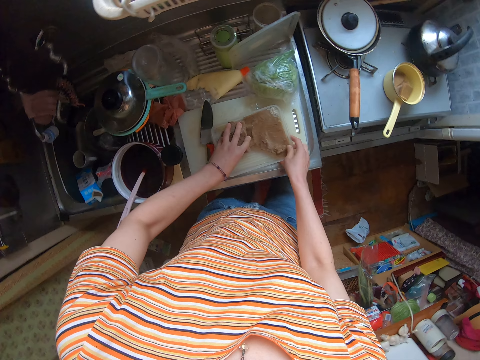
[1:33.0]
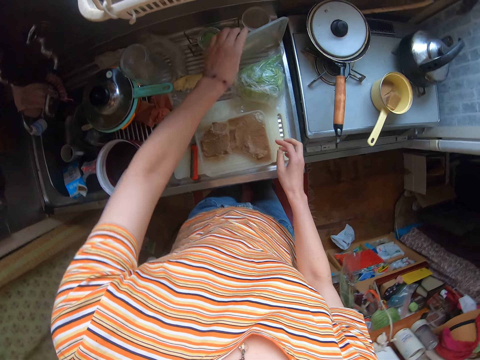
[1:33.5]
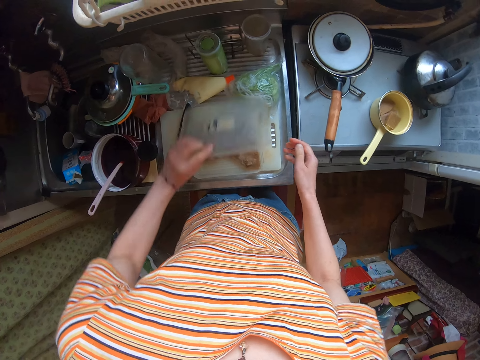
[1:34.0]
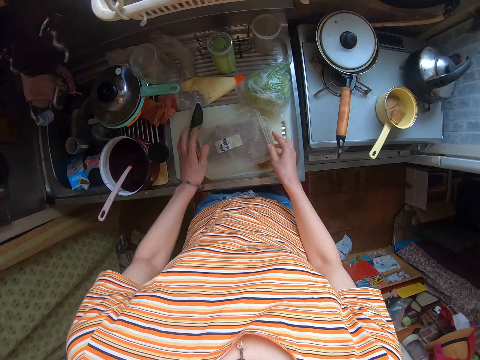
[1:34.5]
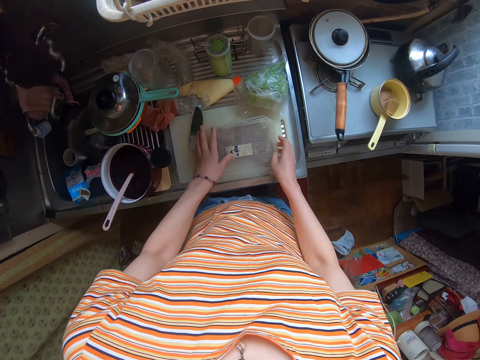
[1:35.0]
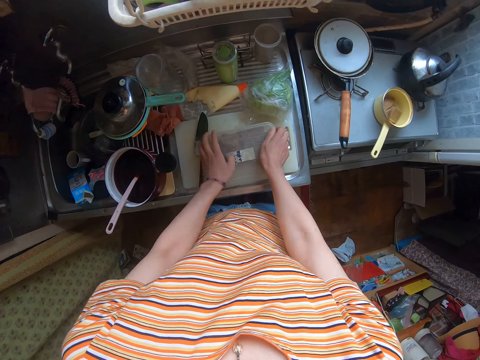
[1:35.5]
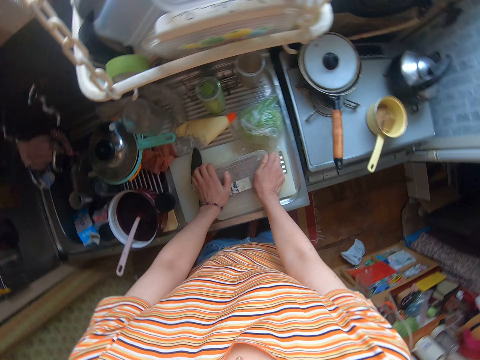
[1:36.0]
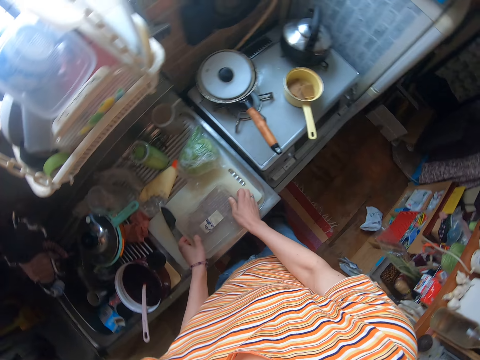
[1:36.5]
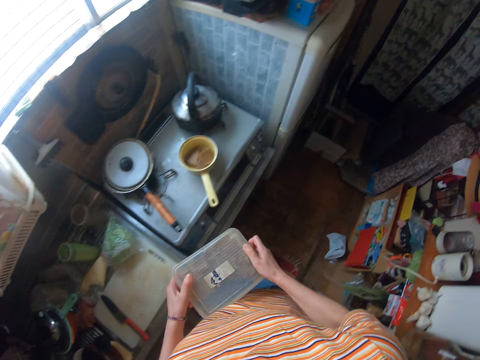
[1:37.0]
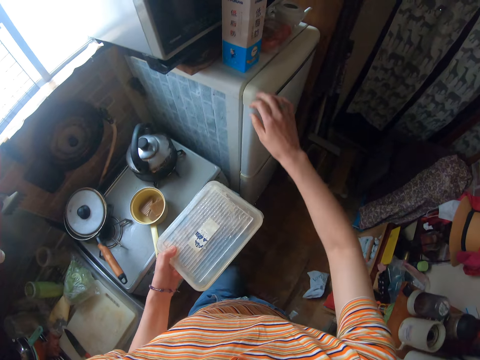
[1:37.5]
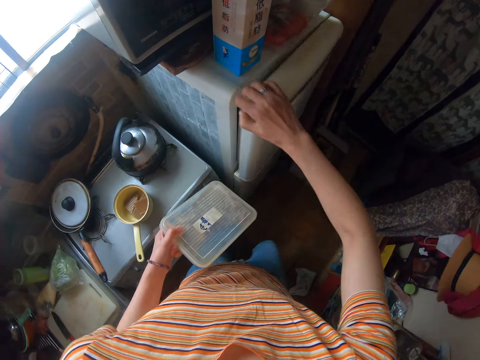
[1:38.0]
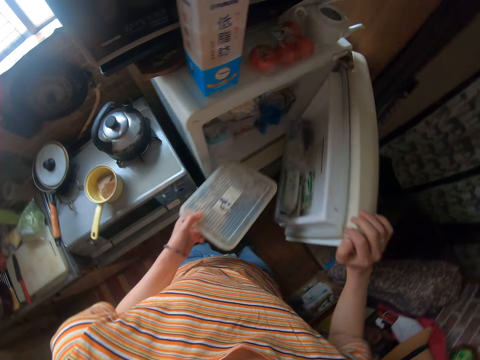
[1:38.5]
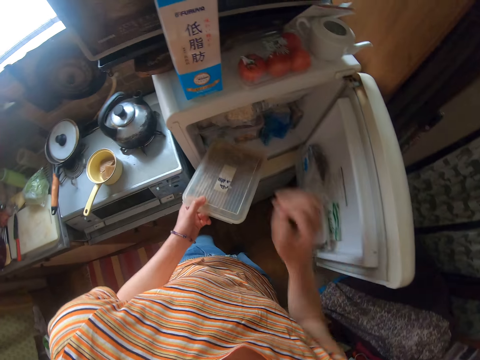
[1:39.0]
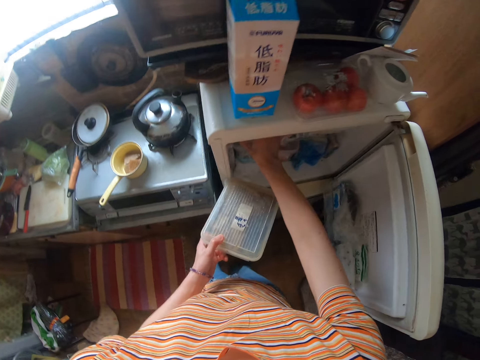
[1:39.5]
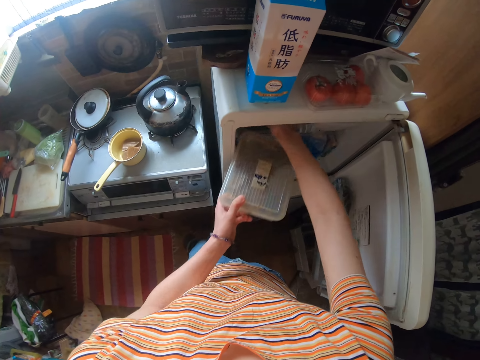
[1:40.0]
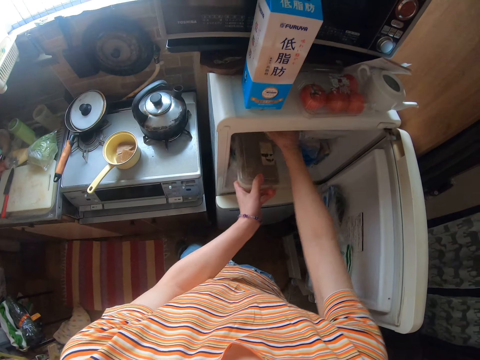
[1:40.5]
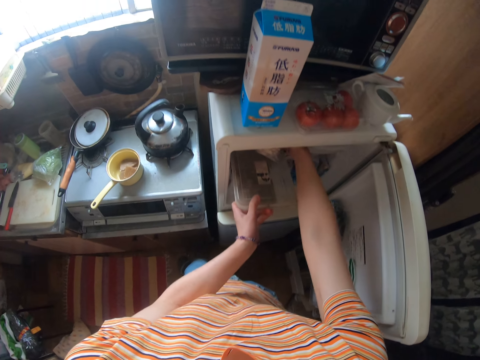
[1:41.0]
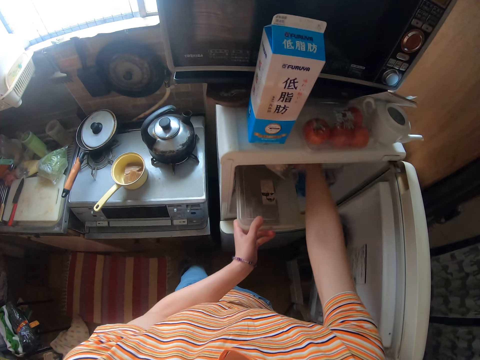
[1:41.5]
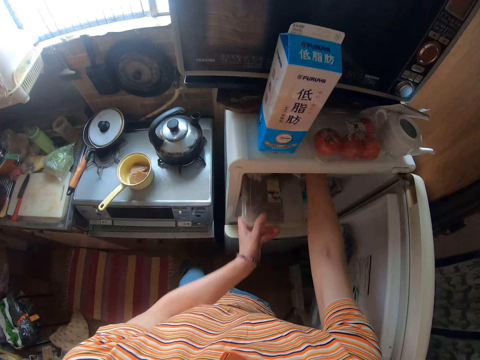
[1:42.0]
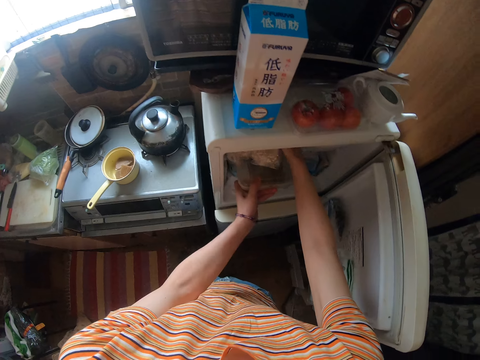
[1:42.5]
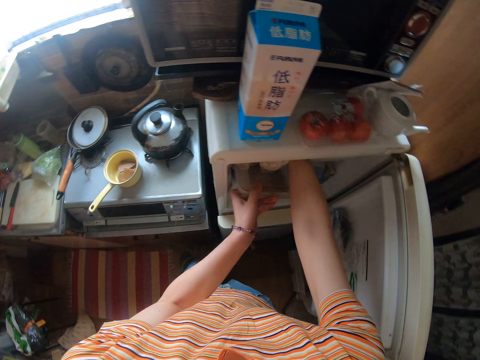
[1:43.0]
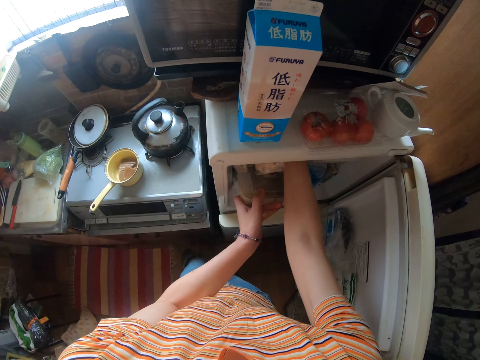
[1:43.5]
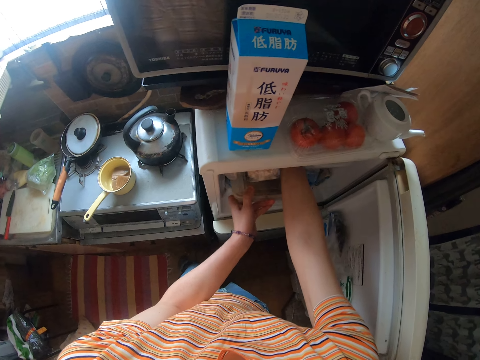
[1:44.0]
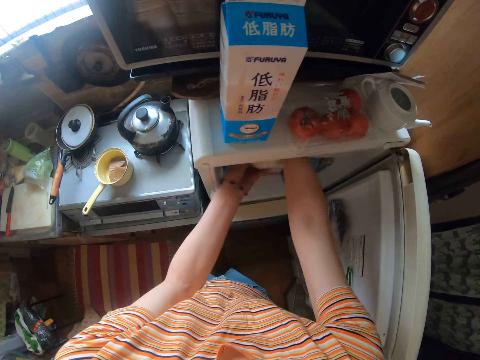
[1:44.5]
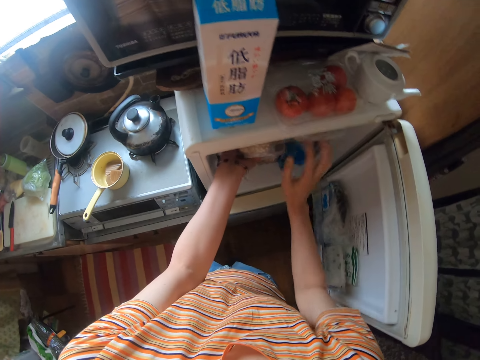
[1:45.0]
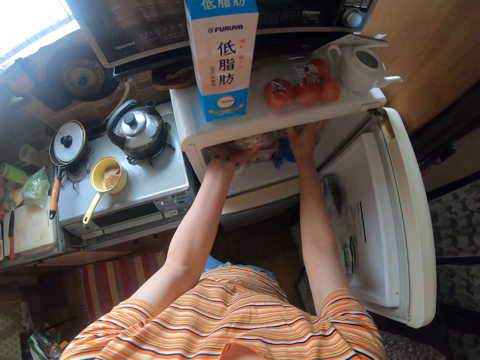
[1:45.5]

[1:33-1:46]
The camera wearer picks up the cover of the container or tin. They cover the container. They press the tin gently. They carry the container. They open a refrigerator or cupboard. They touch the packet of something. They place the container inside the refrigerator. They arrange the packets of something.

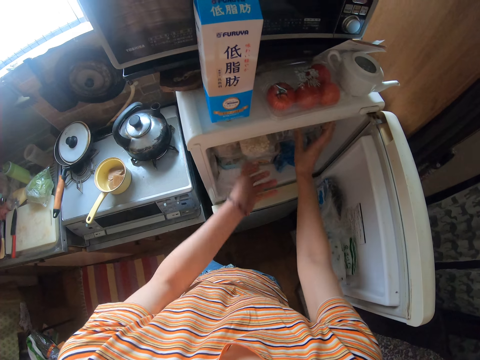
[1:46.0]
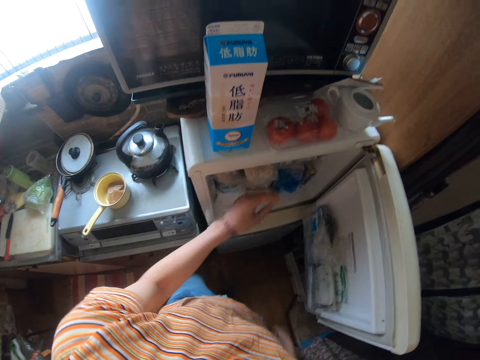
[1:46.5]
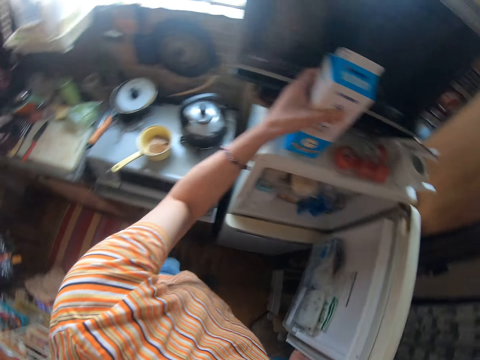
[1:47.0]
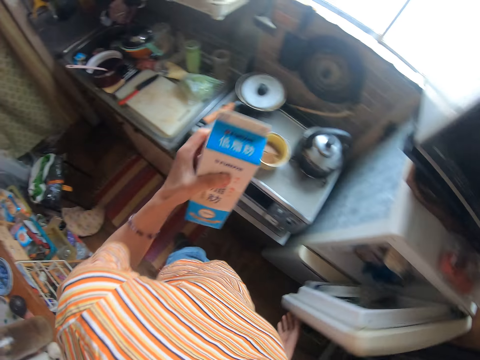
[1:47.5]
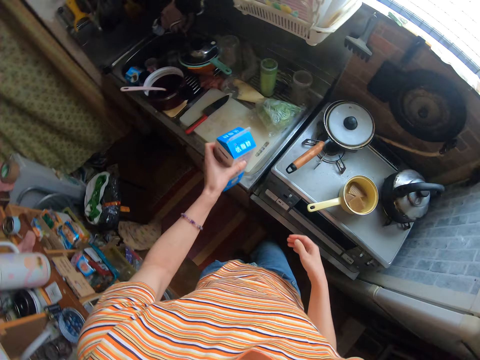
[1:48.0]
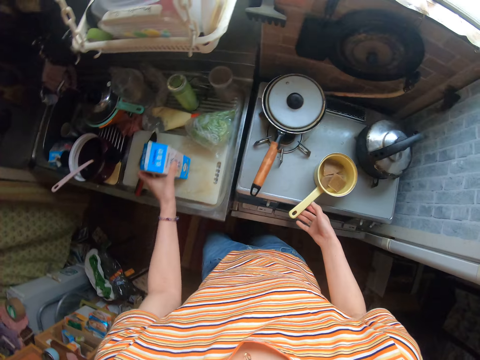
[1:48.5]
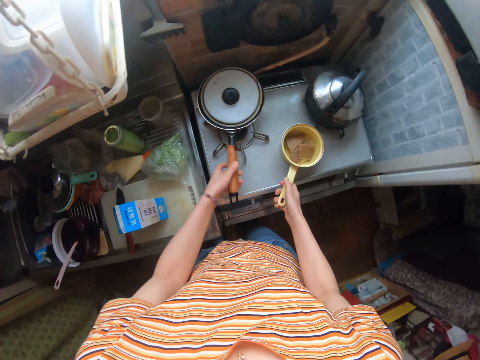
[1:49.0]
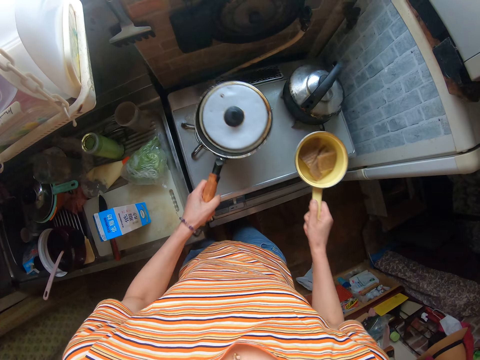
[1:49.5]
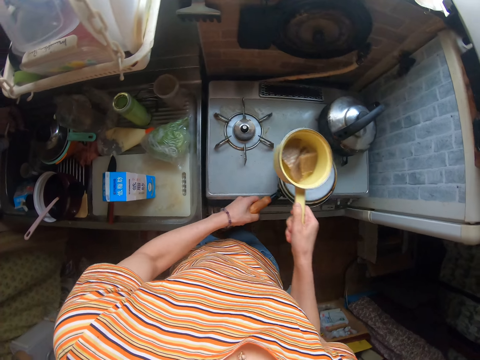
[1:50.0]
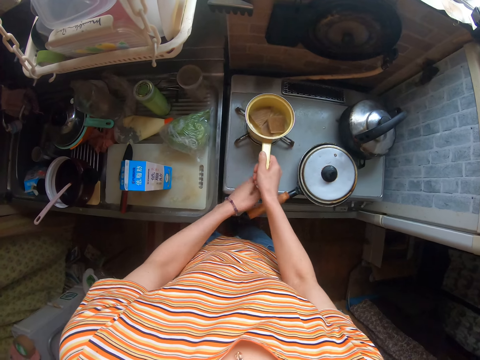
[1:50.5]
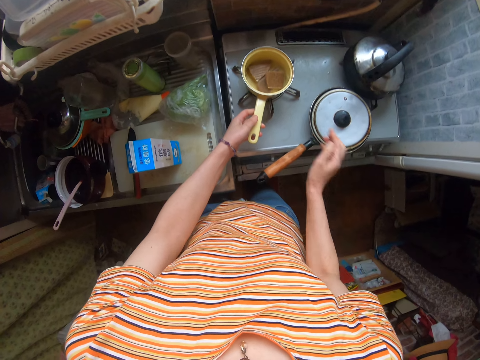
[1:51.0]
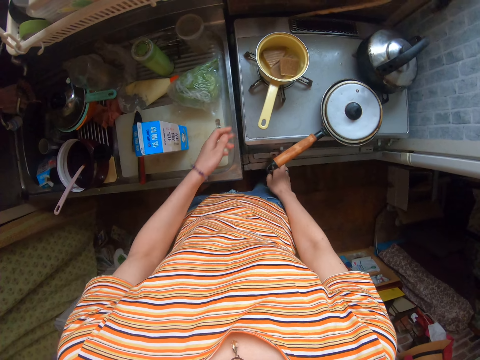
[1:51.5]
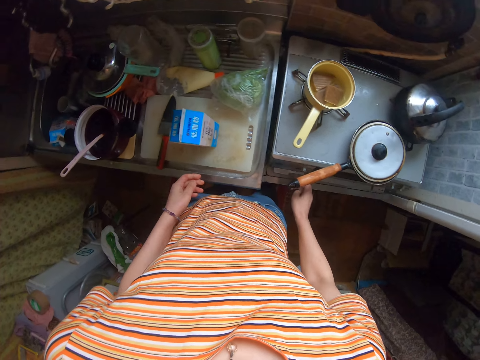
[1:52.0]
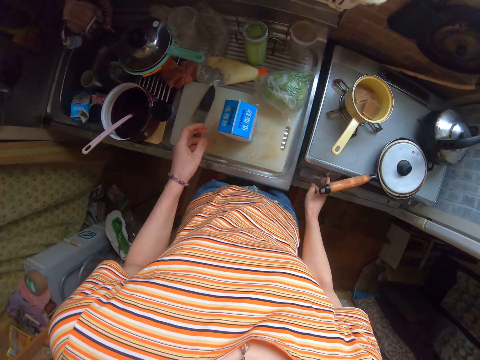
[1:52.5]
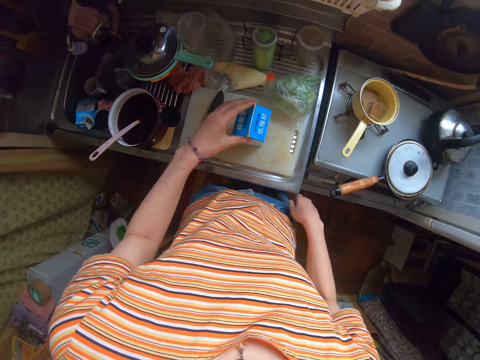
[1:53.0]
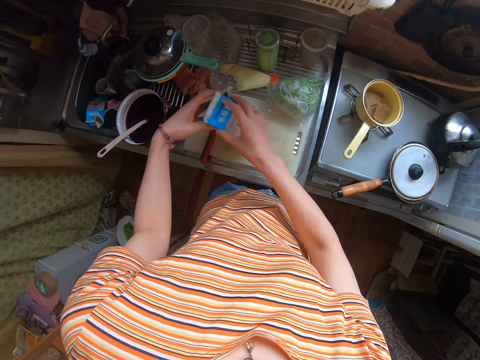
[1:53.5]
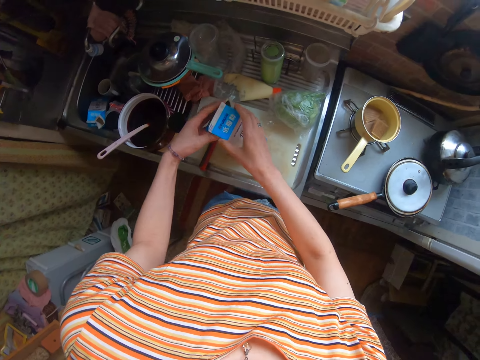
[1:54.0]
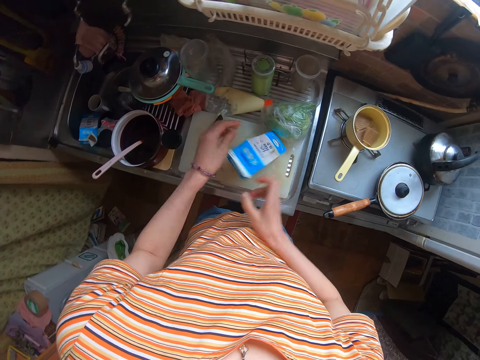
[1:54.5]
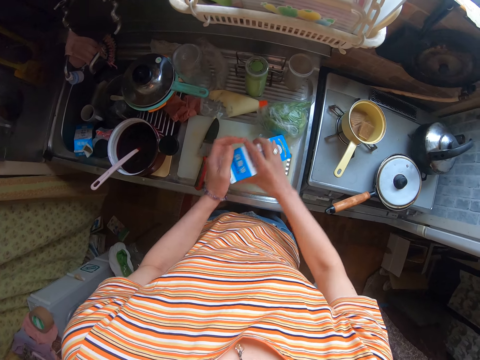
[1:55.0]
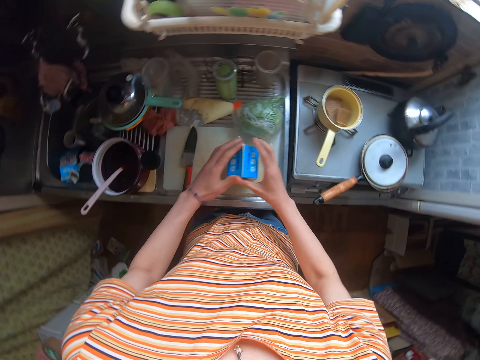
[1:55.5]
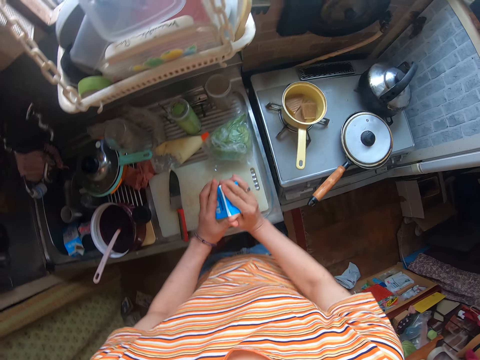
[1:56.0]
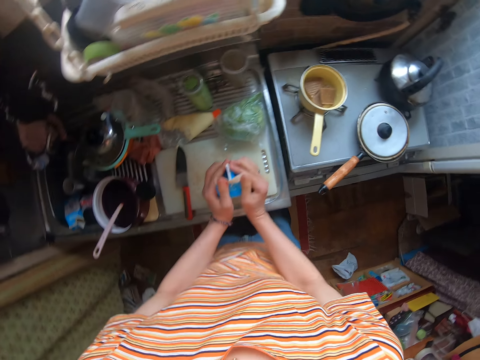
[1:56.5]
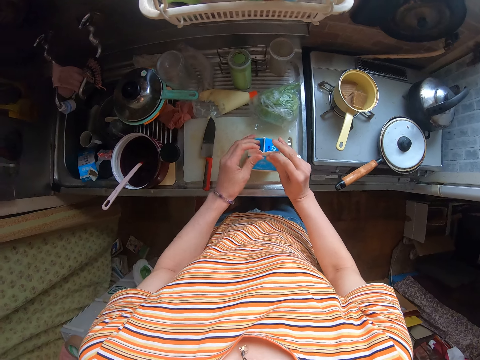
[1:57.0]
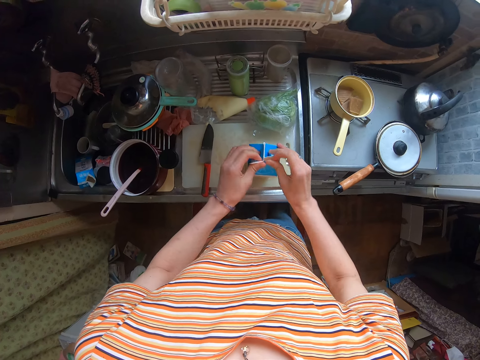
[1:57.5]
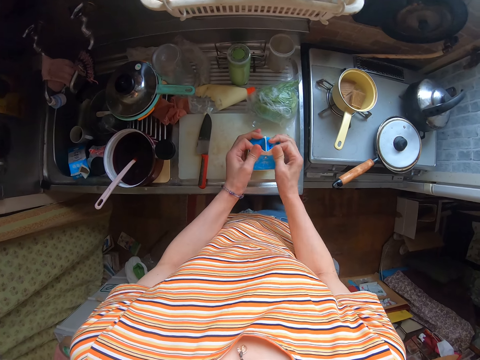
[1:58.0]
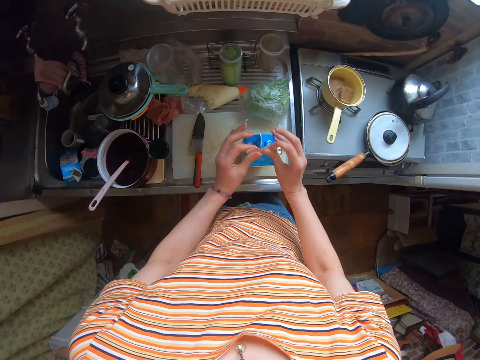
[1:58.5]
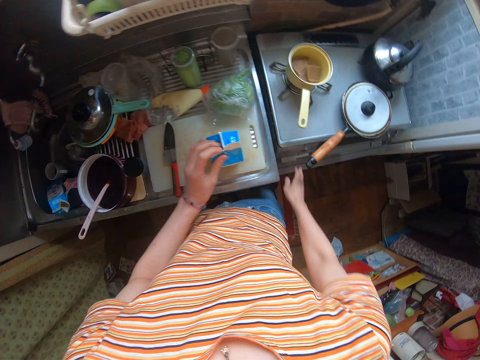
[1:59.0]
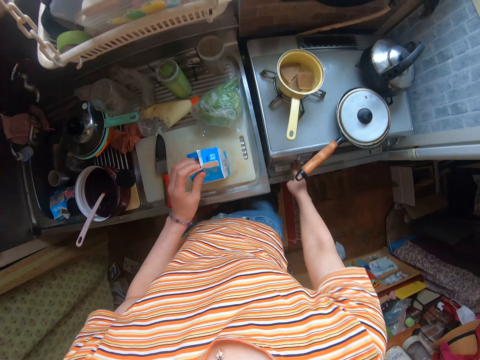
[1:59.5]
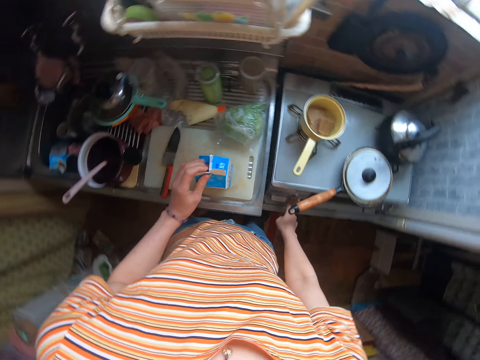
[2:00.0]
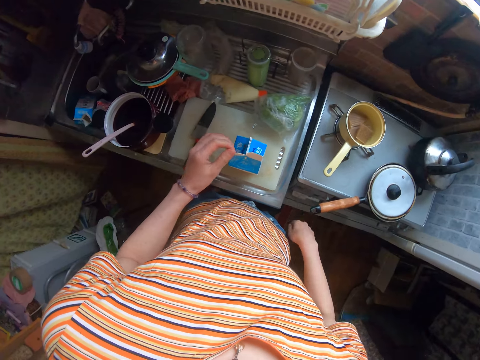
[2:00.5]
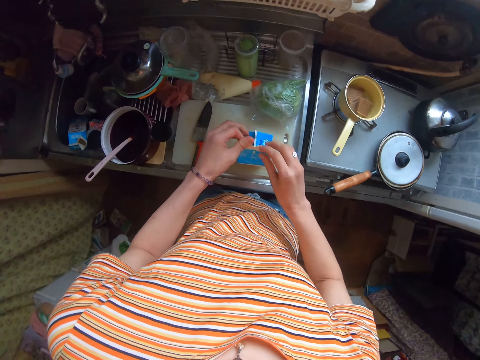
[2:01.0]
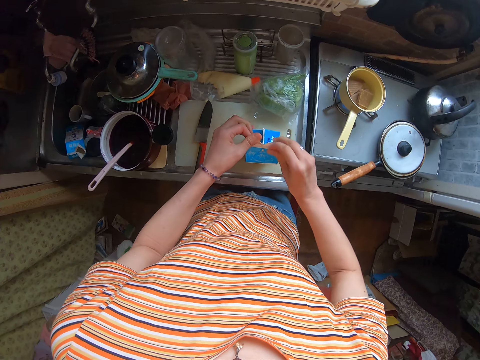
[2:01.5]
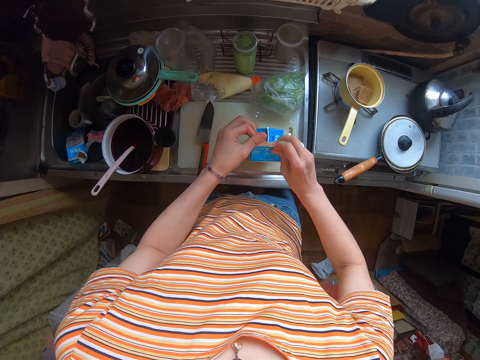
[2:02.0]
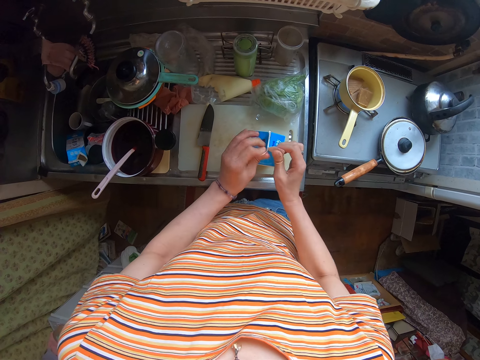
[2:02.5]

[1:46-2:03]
The camera wearer grabs a pack or box of milk on top of the refrigerator. He closes the refrigerator and puts the tin inside. He drops the pack on the table. He puts the sufuria down. He takes the sauce pan and a frying pan on the cooker and changes the positions of the sauce pan and the frying pan on the cooker. He puts the sufuria on the gas and adjusts the gas. He turns the box of milk in his hands. He tries to open the box of milk. He tries to open the box of milk again. He opens the pack. He turns on the burner of the cooker. He adjusts the gas. He tries to open the box of milk.
